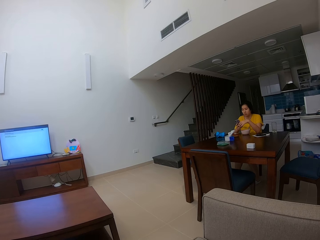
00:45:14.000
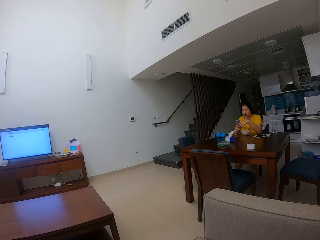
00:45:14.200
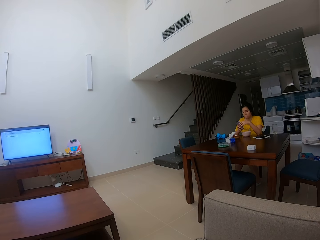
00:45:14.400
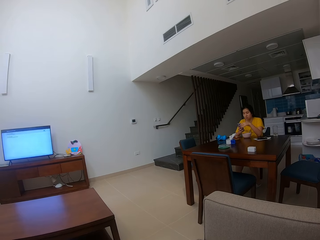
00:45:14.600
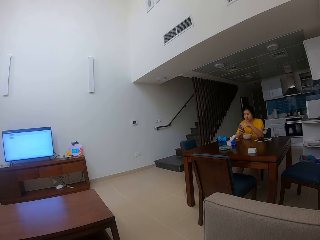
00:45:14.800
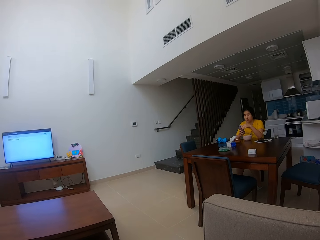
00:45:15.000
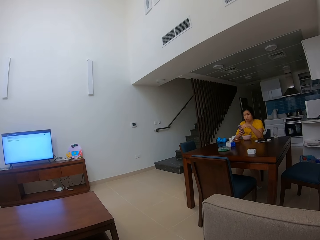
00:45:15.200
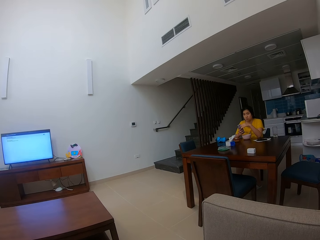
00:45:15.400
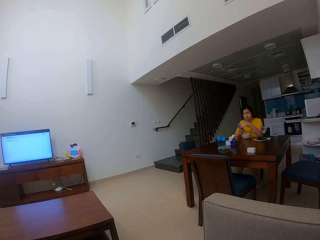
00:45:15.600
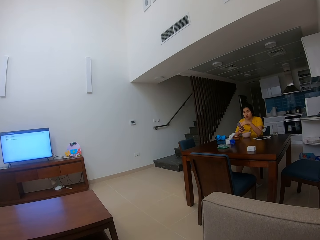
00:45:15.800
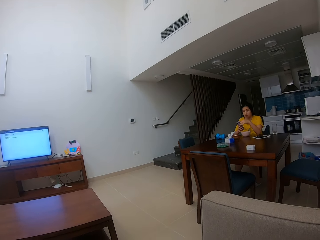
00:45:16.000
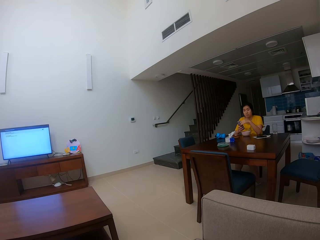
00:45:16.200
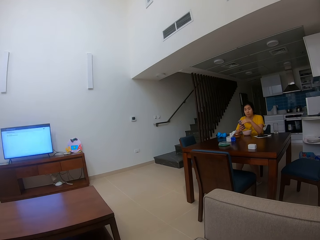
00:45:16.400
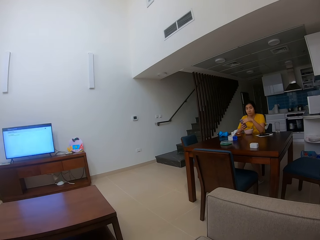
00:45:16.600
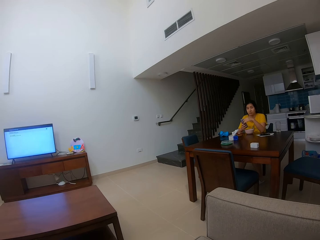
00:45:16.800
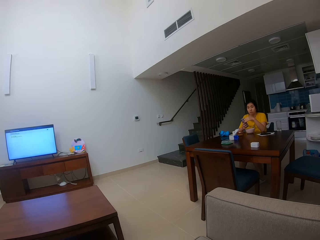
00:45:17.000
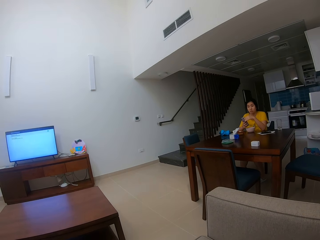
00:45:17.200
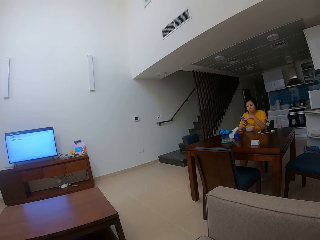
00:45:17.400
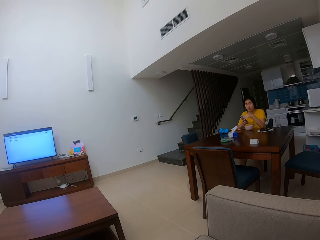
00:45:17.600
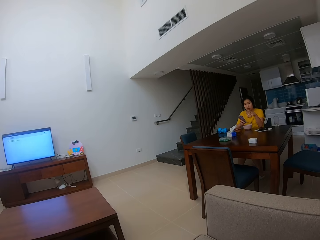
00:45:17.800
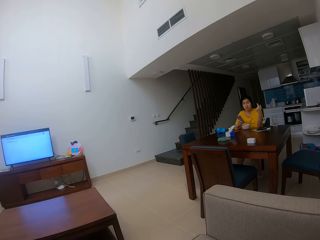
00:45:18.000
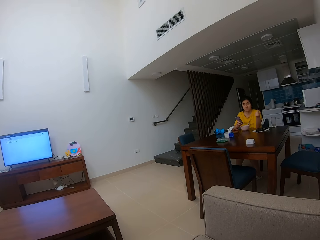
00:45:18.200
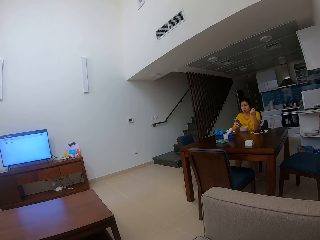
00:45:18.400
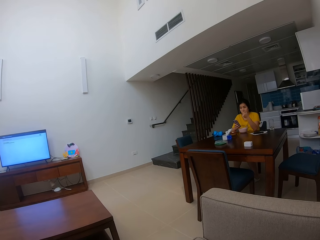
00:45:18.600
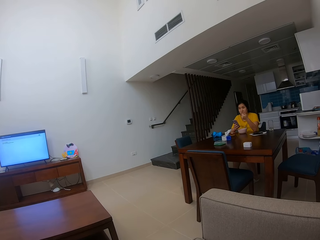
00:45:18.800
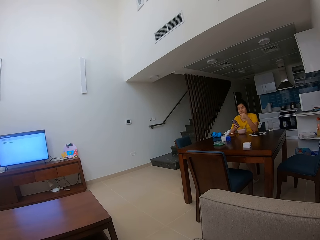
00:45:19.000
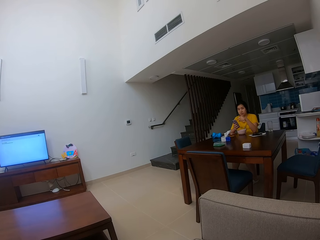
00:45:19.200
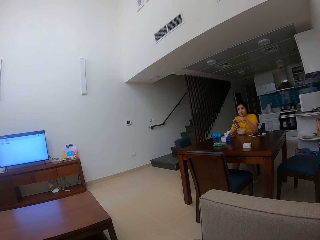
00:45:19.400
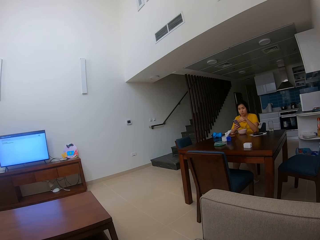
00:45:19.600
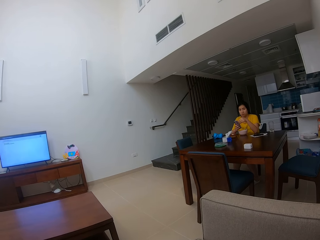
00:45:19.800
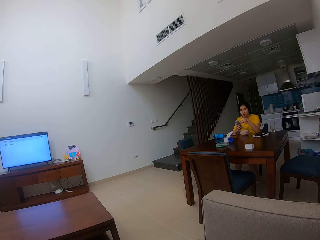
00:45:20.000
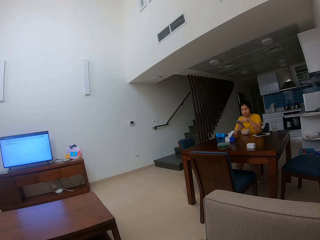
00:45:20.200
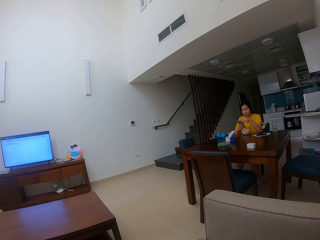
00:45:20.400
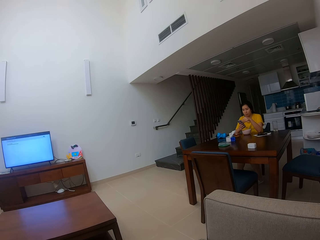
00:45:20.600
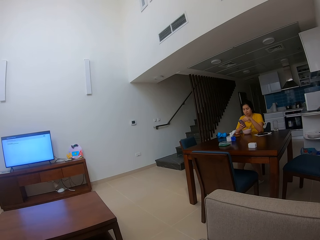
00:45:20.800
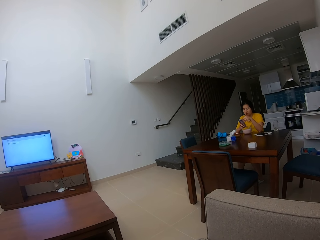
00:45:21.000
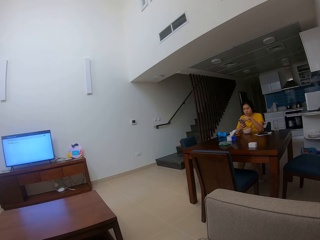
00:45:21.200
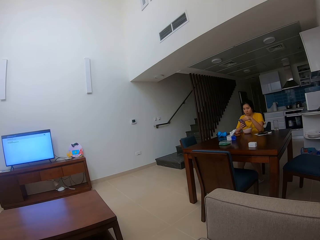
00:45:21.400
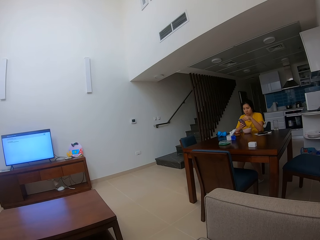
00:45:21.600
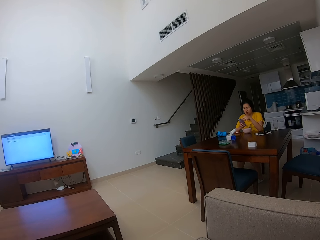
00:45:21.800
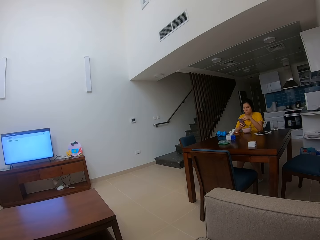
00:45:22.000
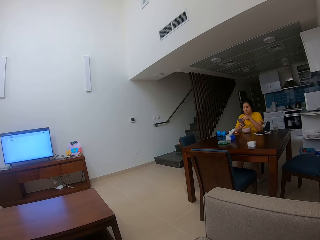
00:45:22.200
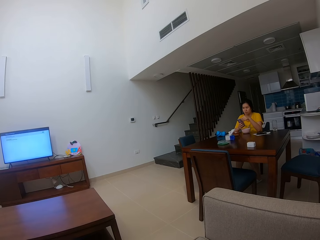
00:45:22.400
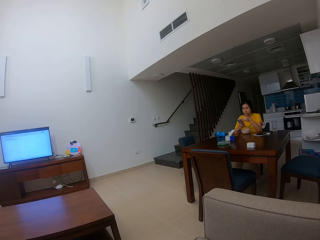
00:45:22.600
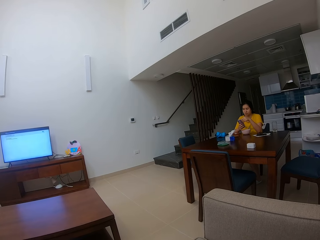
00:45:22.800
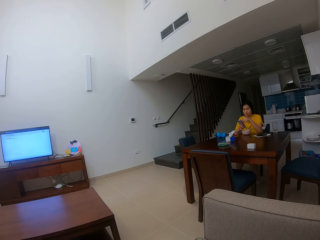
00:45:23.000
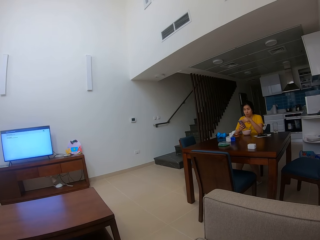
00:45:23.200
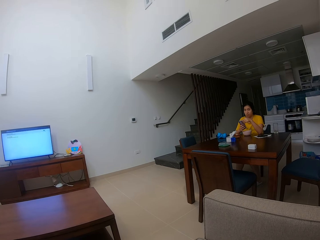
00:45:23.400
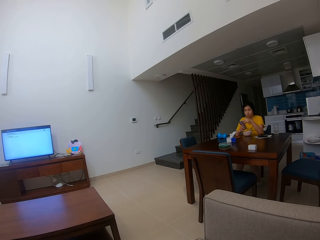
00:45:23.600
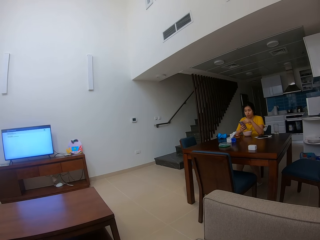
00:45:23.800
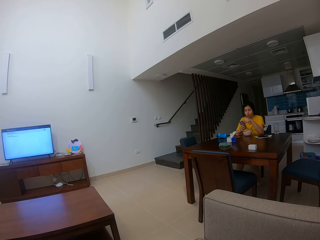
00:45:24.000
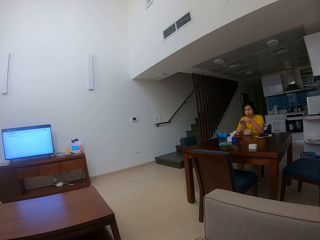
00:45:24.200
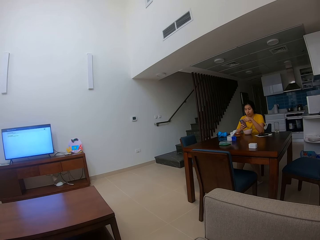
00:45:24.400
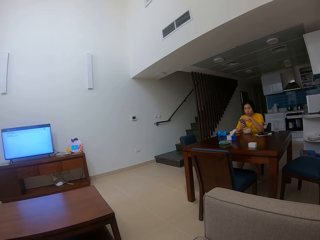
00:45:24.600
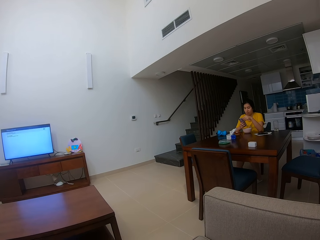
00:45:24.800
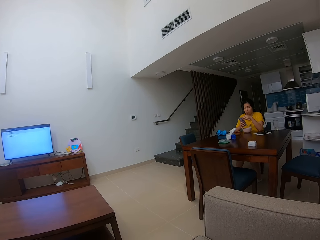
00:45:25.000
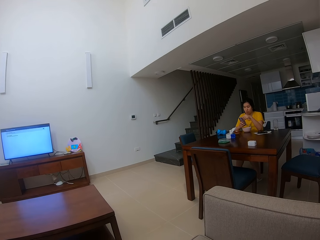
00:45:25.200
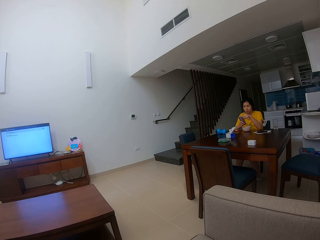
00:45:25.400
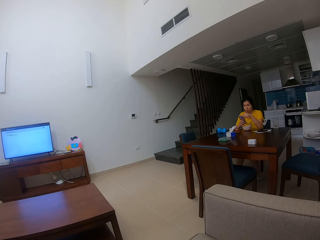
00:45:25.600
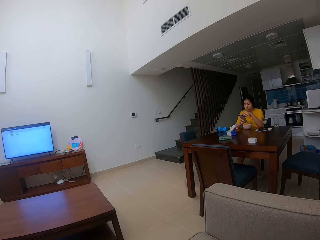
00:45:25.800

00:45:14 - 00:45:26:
A woman makes gestures. The woman shakes the hand. The woman operates her phone.

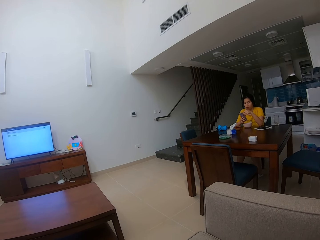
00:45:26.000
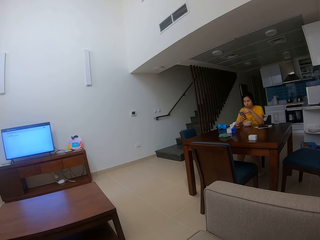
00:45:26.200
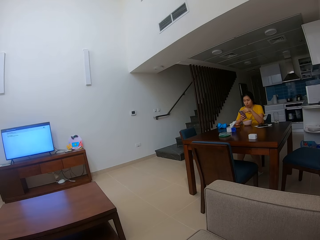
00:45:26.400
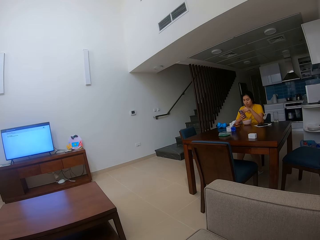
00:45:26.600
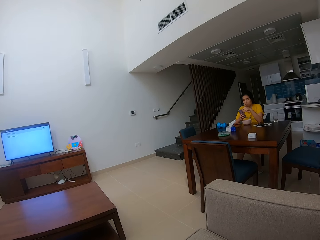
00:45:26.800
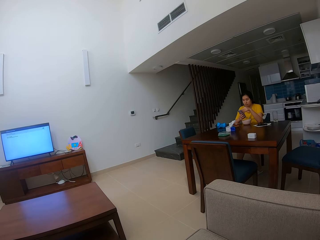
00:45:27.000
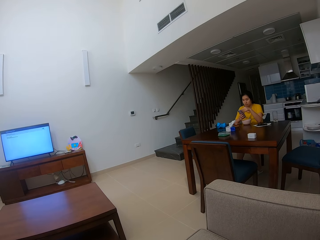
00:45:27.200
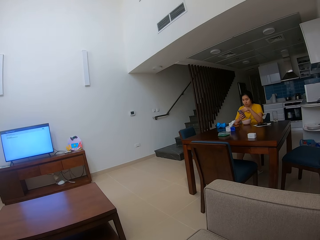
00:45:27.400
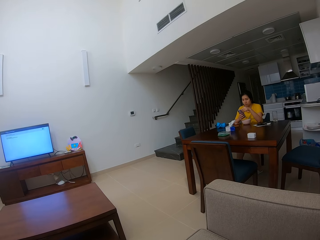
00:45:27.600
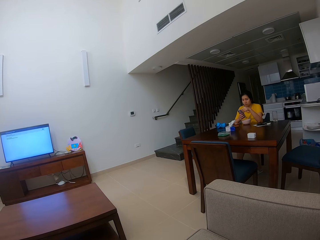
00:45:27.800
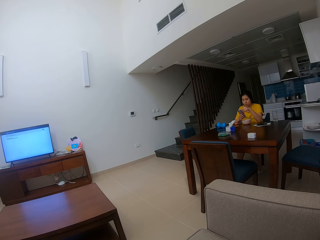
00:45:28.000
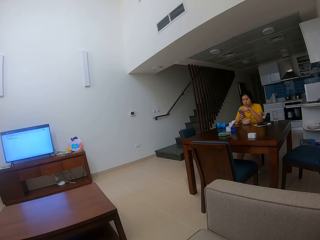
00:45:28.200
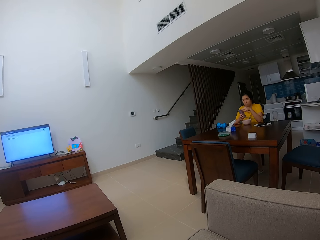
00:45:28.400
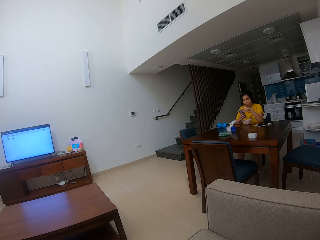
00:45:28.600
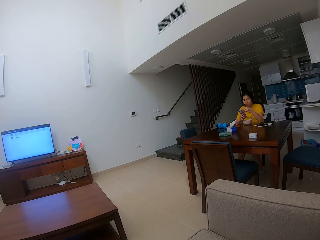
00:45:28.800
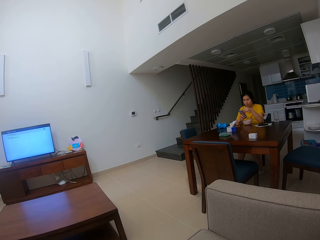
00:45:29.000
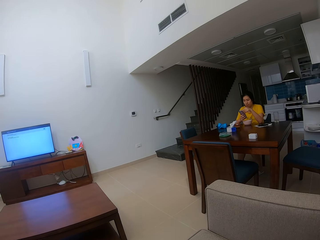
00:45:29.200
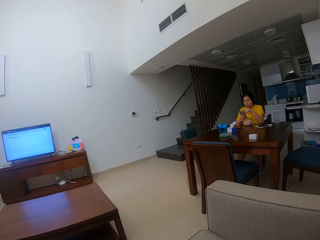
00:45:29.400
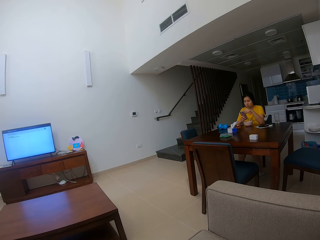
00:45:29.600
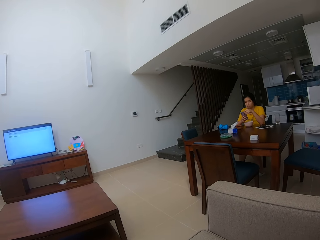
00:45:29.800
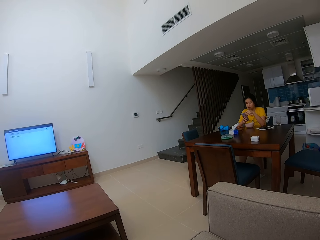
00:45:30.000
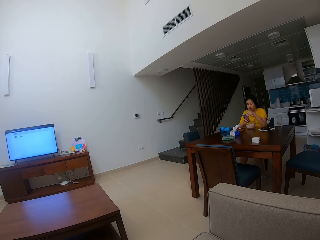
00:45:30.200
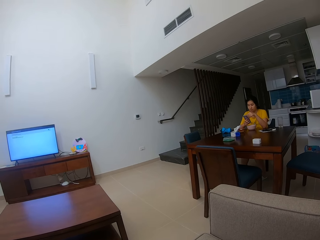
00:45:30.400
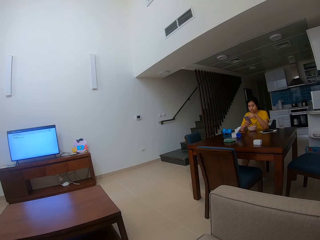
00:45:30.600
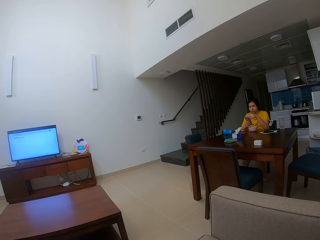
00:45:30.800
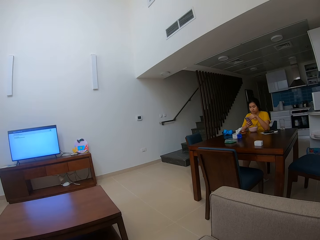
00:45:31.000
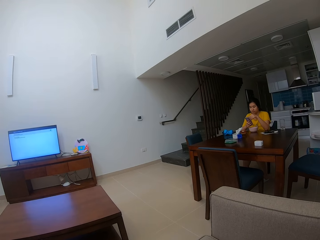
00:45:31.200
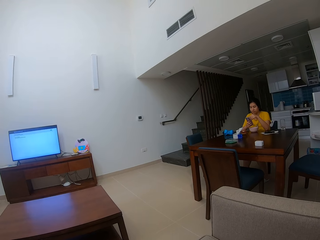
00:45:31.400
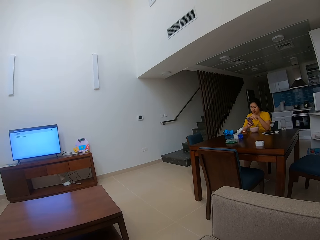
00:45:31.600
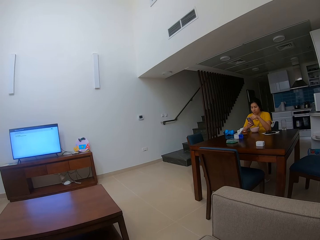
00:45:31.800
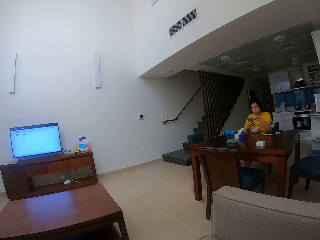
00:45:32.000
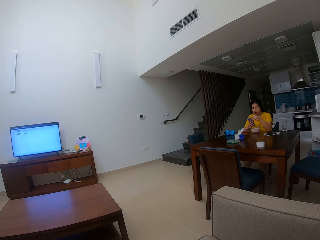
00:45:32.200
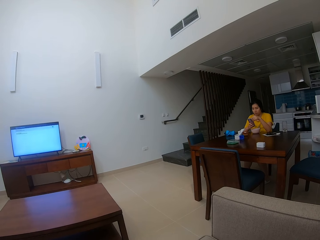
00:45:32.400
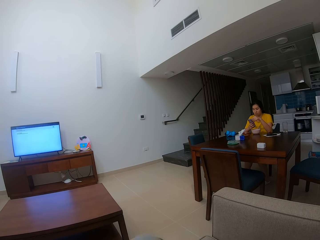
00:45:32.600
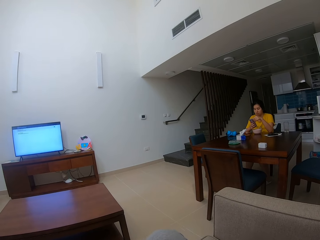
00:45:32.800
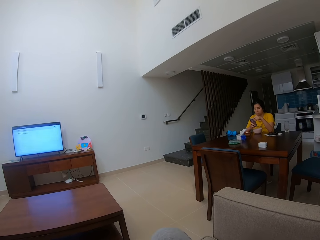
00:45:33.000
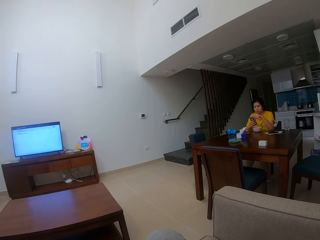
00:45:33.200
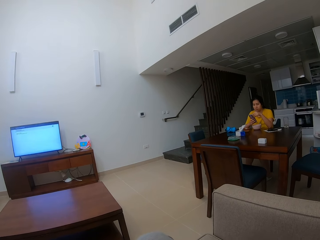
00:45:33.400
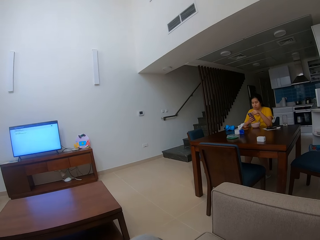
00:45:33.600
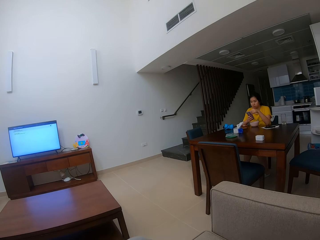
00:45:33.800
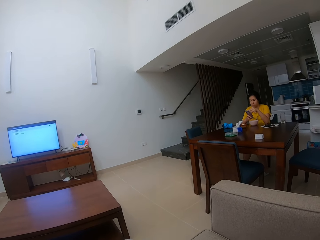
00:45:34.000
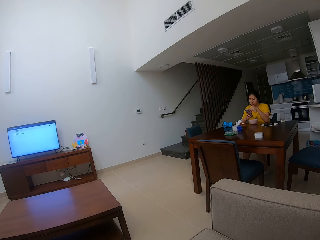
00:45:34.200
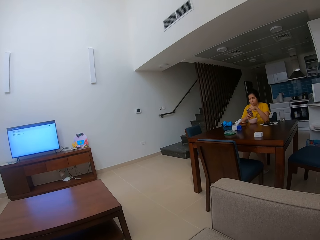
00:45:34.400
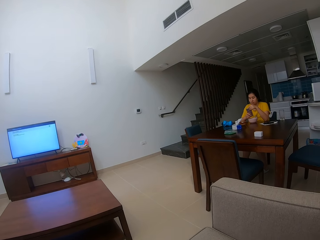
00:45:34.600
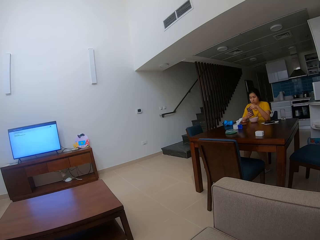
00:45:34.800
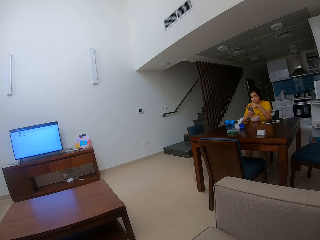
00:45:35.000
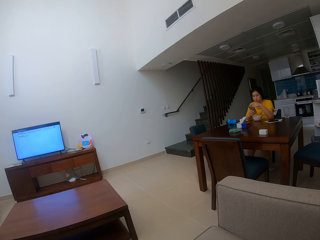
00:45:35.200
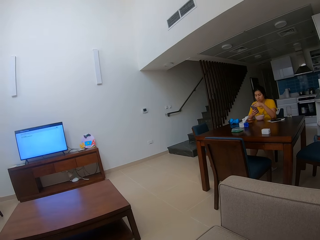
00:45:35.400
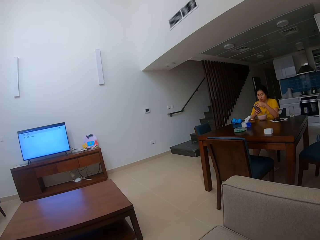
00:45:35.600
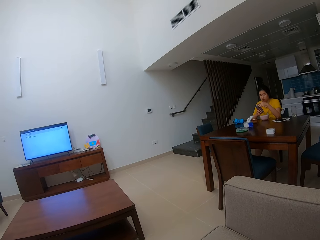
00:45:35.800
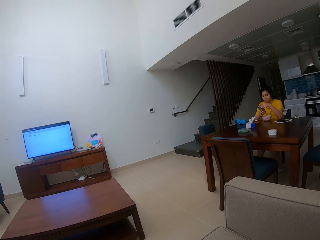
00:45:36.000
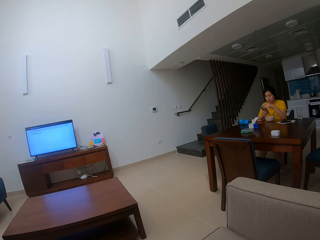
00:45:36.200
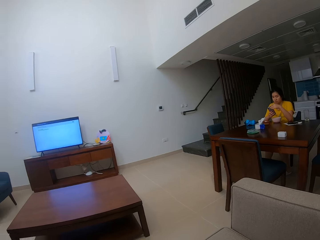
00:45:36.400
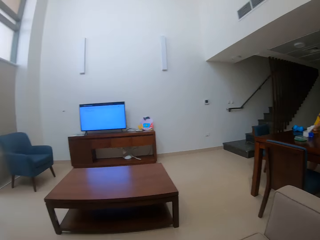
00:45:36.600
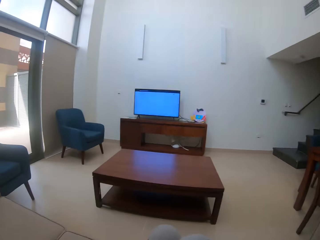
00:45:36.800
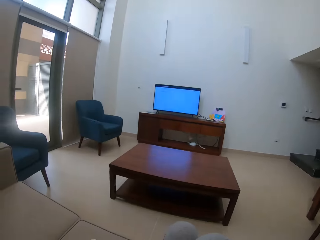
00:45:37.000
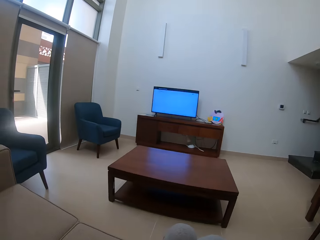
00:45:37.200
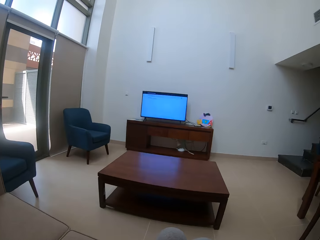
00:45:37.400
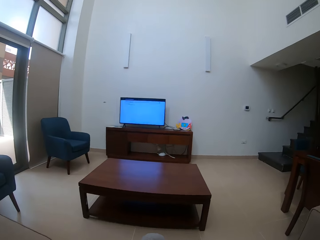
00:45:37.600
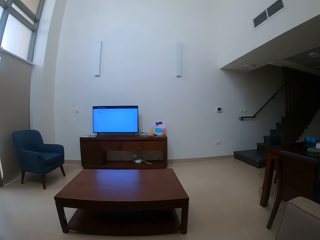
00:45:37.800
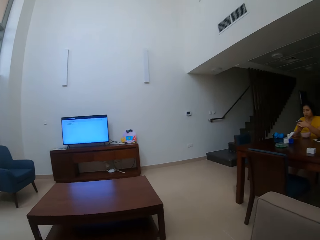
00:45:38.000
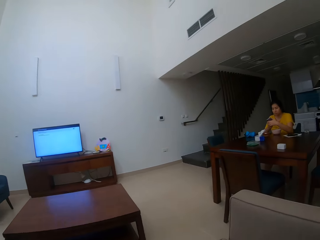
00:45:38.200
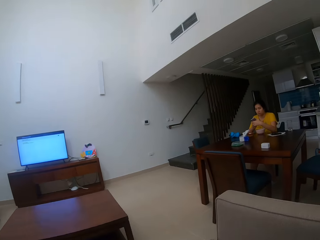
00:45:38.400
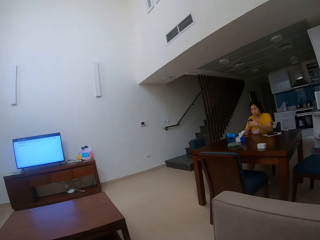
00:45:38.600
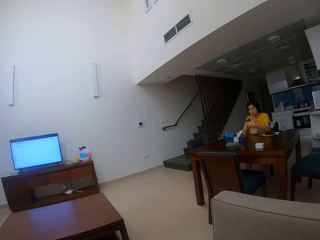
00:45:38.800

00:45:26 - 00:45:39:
A person holds the phone.
